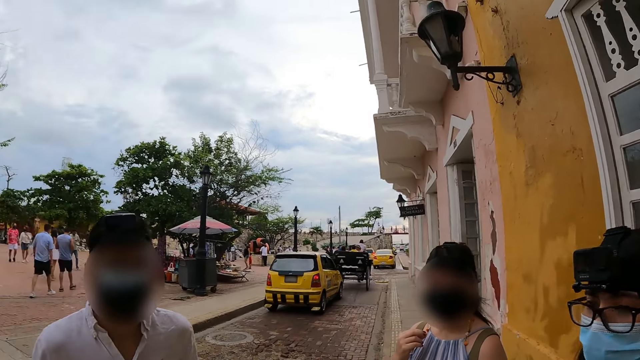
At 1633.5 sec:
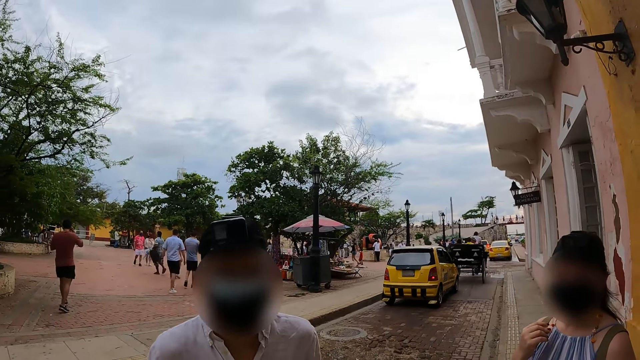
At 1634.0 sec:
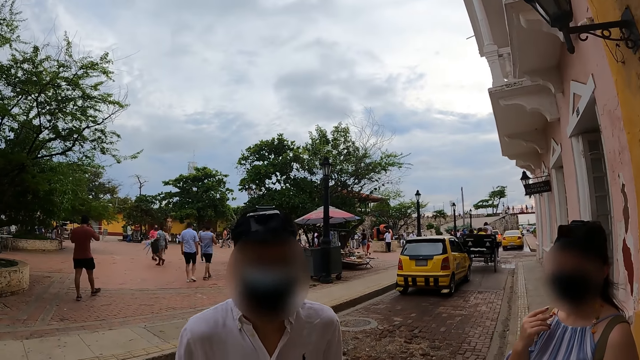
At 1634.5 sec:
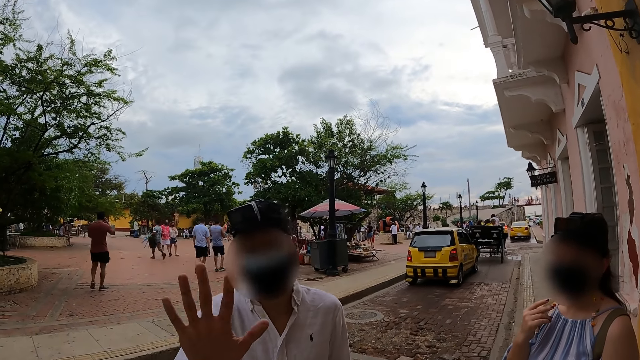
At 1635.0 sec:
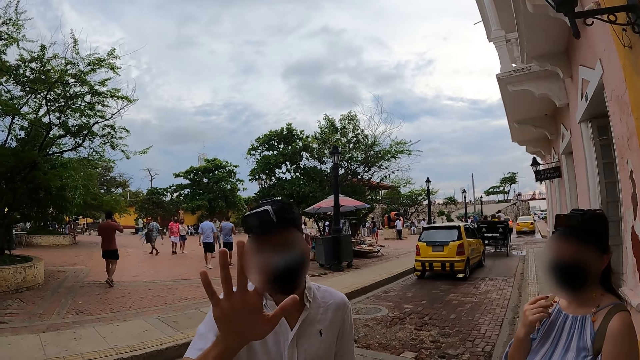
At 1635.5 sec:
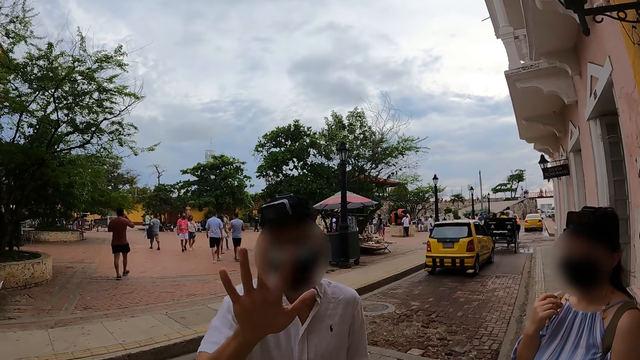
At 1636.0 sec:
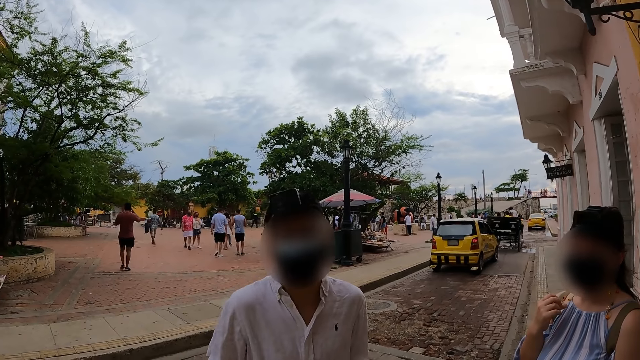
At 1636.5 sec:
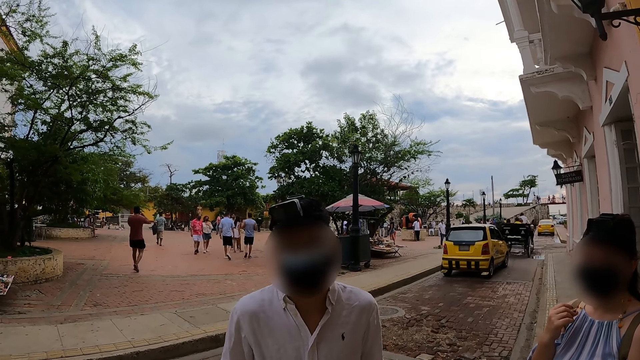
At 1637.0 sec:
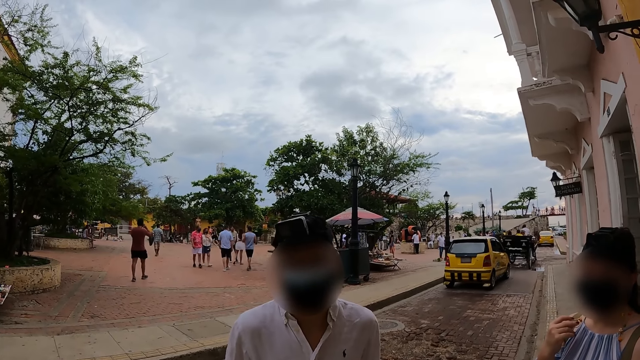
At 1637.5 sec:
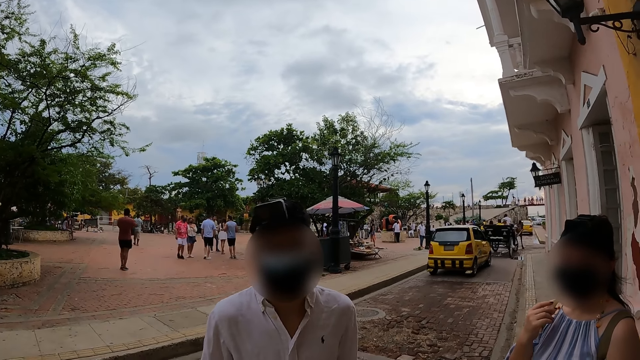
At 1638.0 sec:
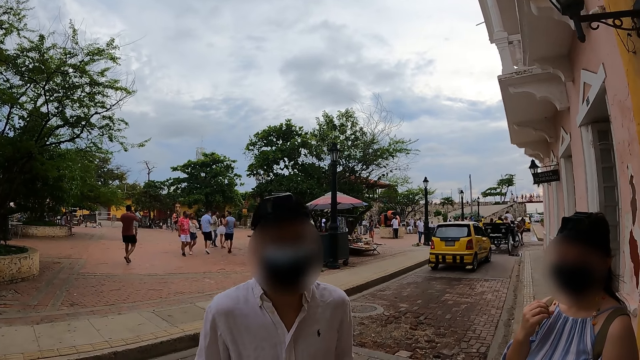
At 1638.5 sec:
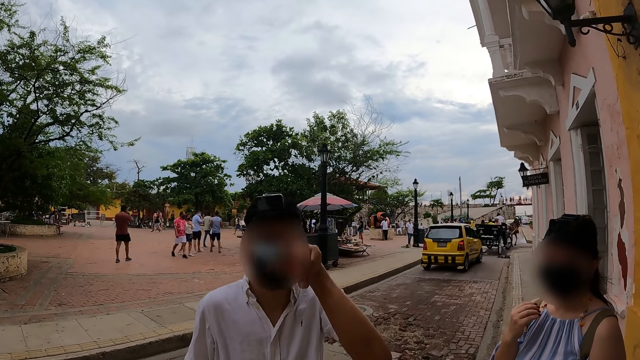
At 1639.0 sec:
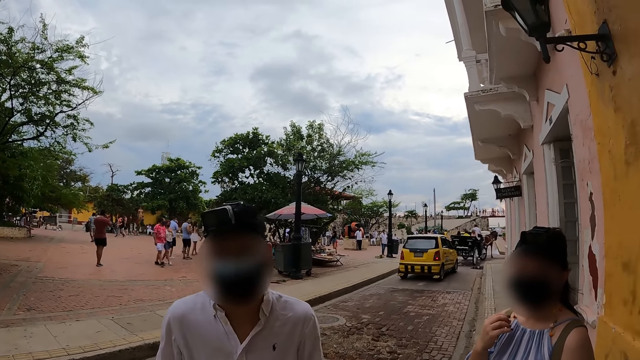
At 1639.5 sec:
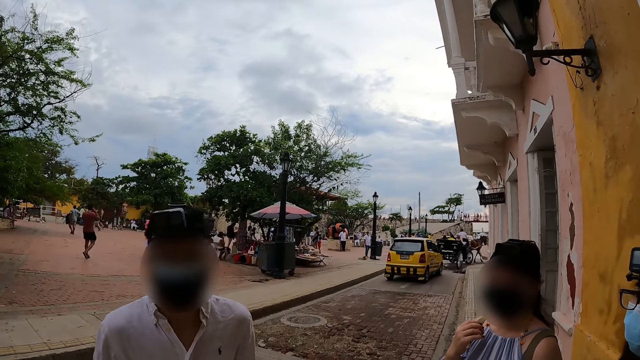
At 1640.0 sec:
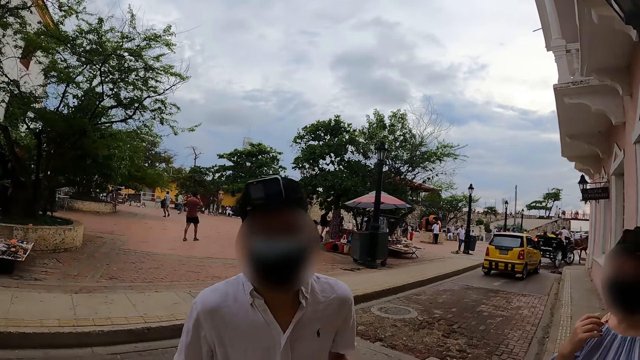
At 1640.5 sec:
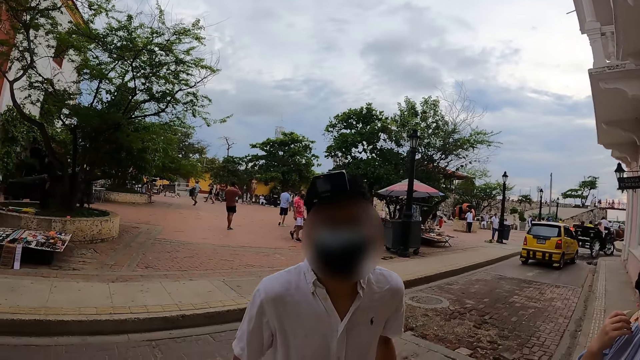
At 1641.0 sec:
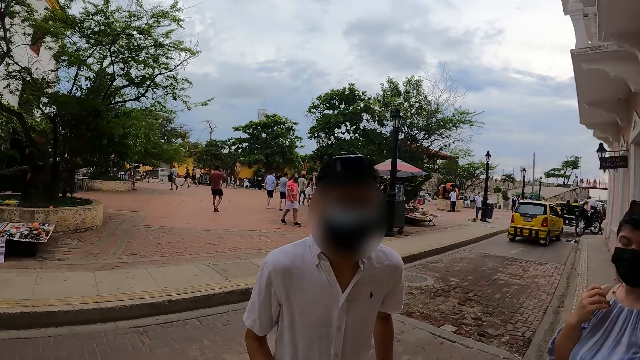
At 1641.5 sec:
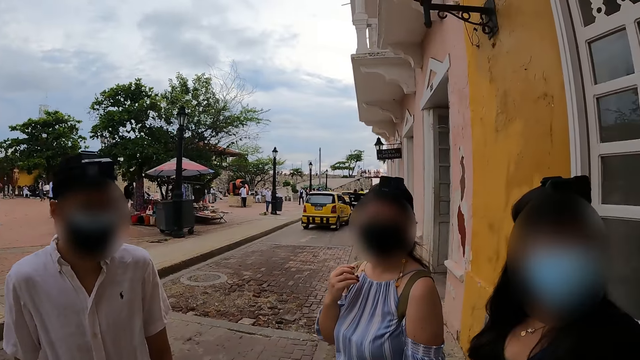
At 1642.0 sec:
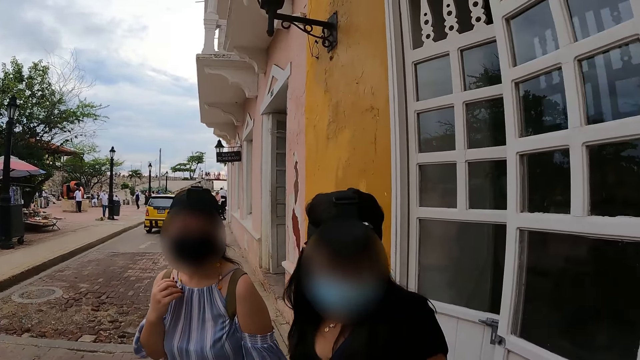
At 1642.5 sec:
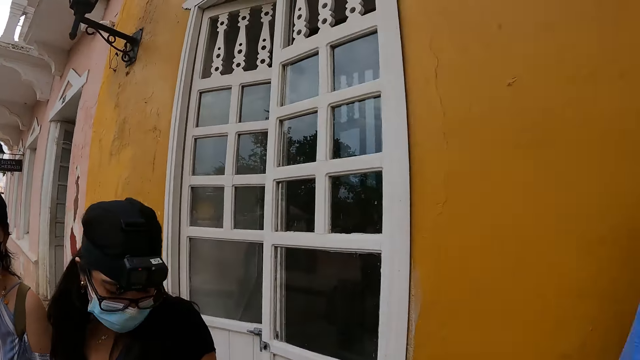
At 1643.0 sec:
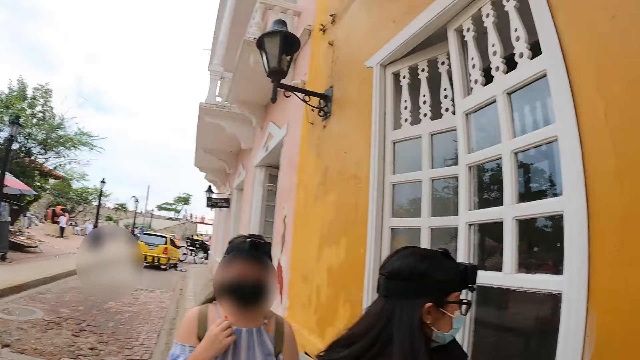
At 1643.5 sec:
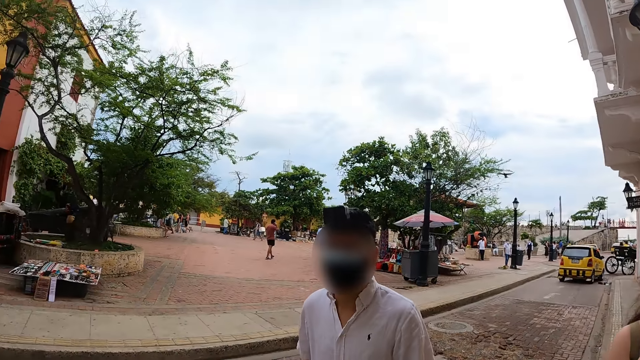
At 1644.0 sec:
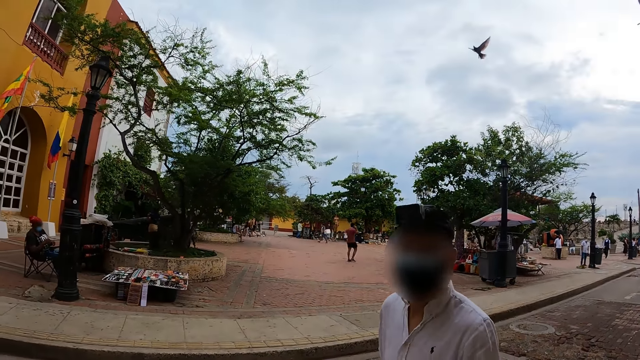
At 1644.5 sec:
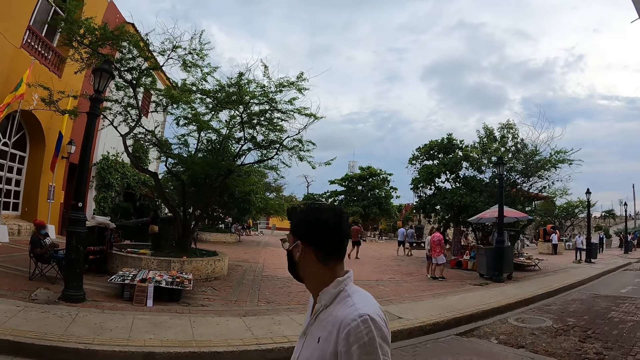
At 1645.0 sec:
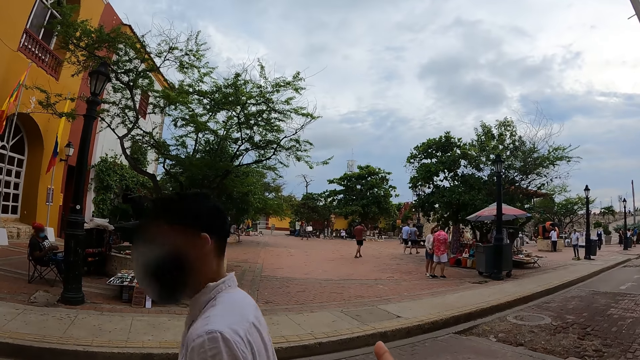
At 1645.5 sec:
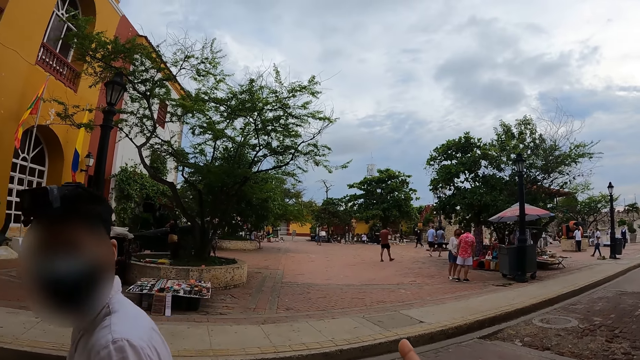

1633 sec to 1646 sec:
The camera wearer looks at a woman and someone else. A man converses with the camera wearer. Another person raises his hand. The camera wearer looks around.

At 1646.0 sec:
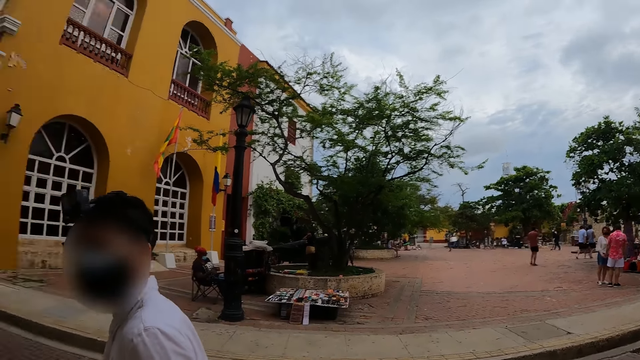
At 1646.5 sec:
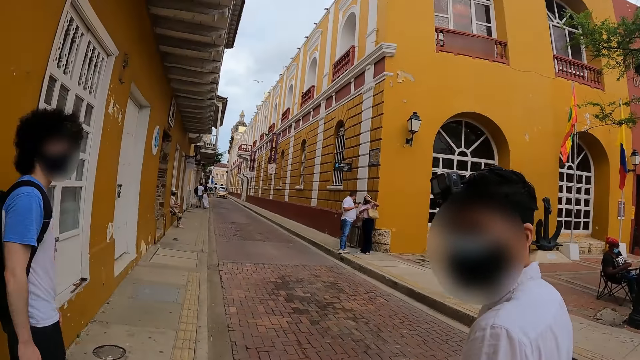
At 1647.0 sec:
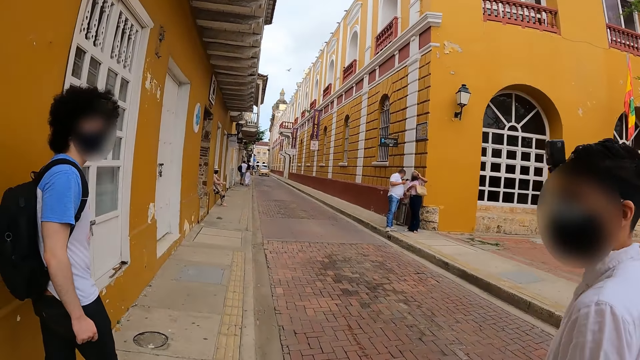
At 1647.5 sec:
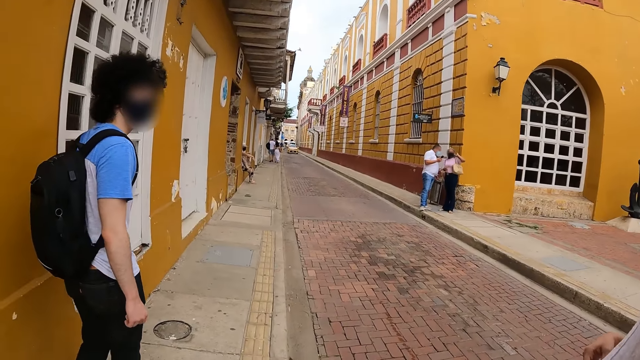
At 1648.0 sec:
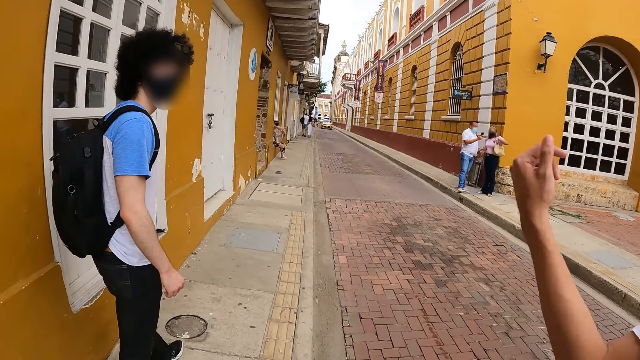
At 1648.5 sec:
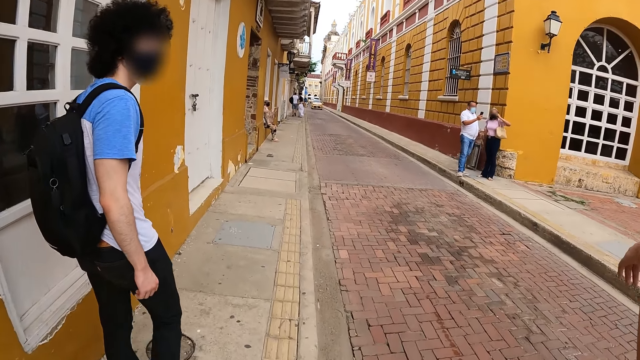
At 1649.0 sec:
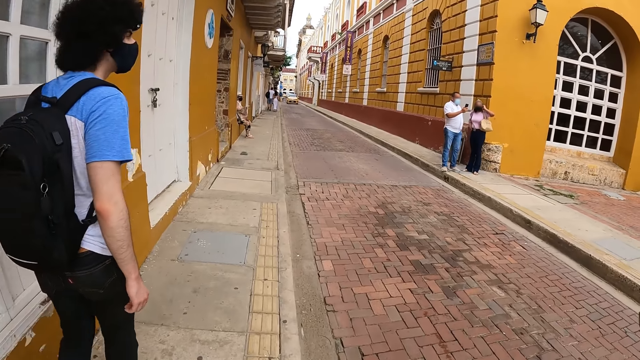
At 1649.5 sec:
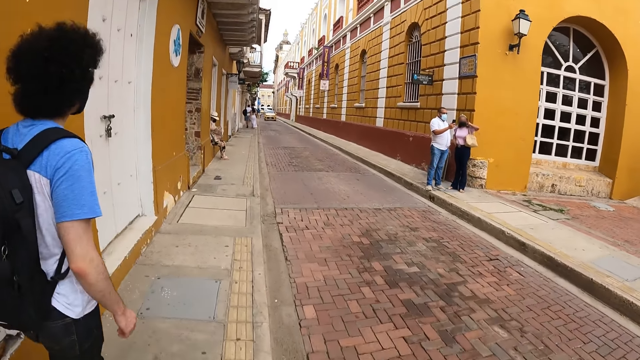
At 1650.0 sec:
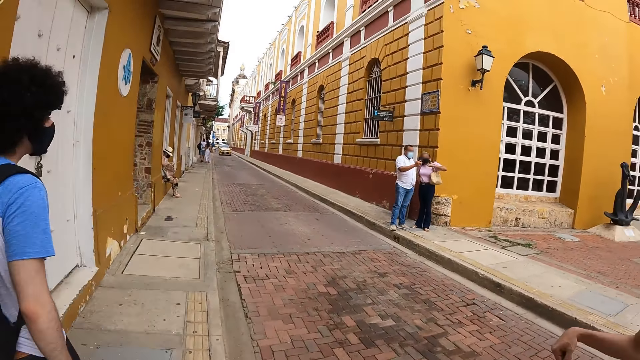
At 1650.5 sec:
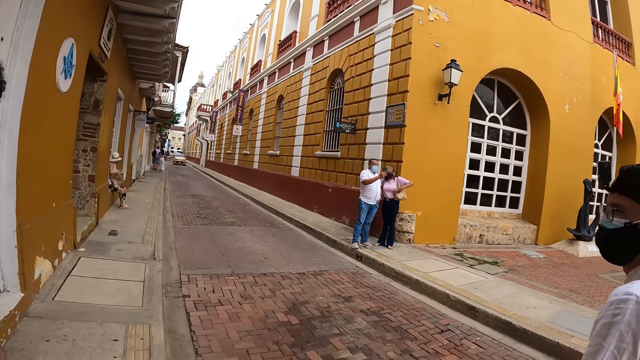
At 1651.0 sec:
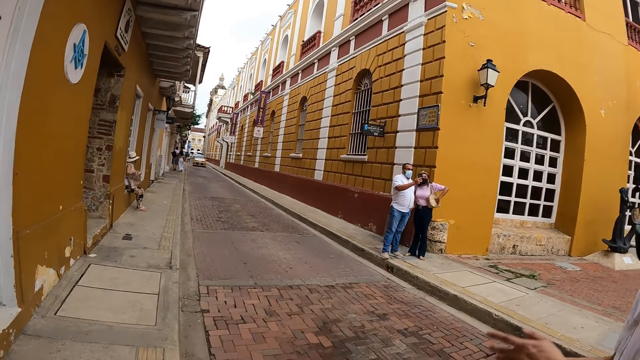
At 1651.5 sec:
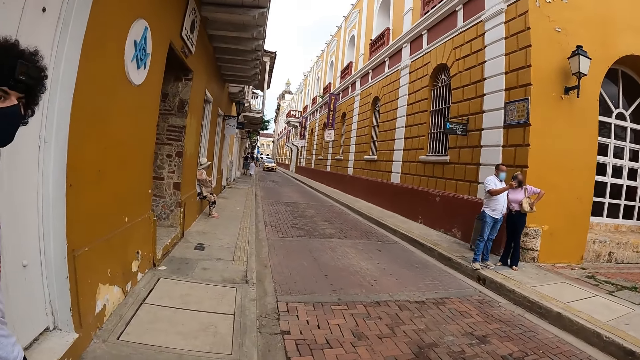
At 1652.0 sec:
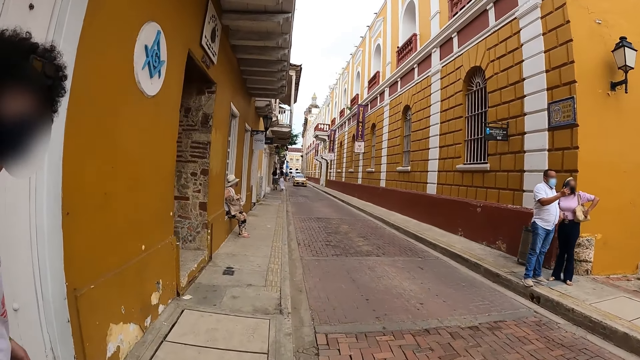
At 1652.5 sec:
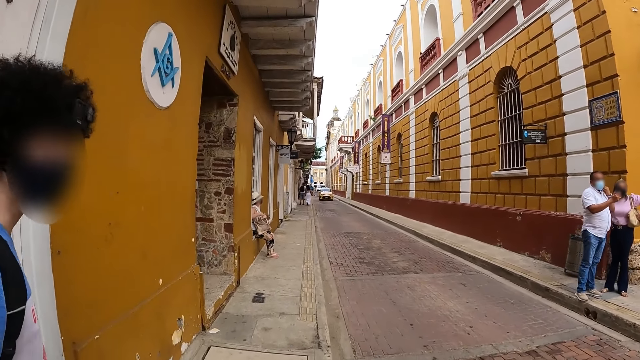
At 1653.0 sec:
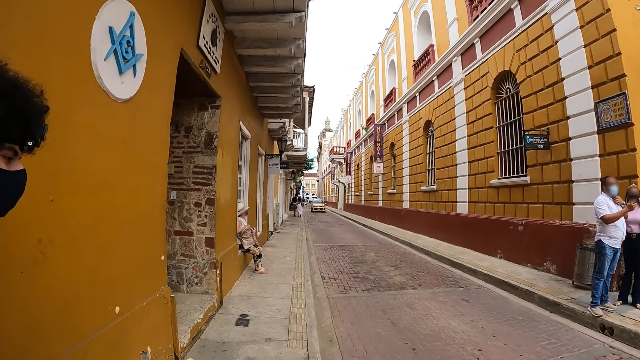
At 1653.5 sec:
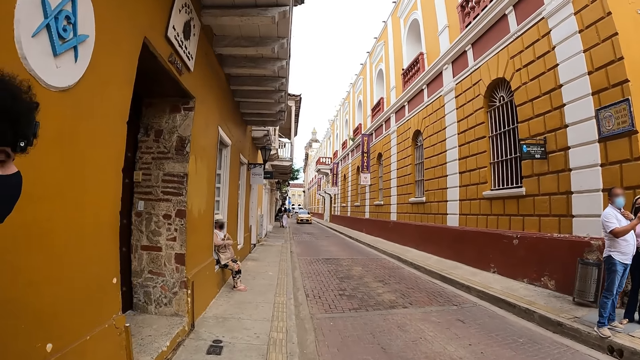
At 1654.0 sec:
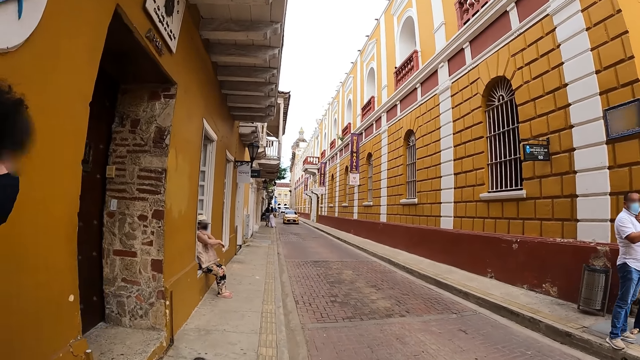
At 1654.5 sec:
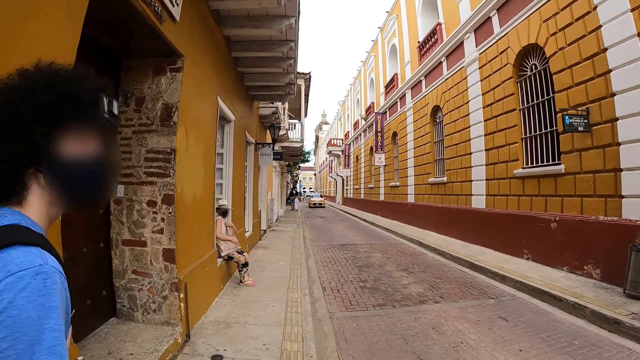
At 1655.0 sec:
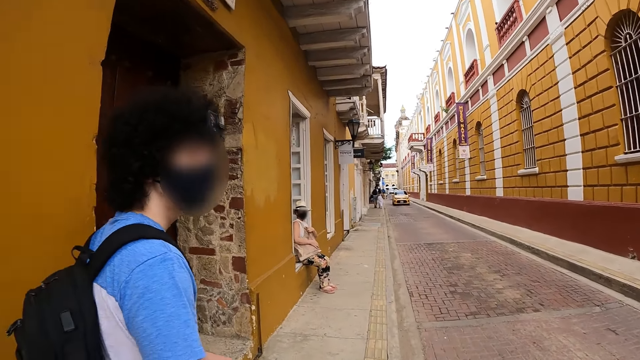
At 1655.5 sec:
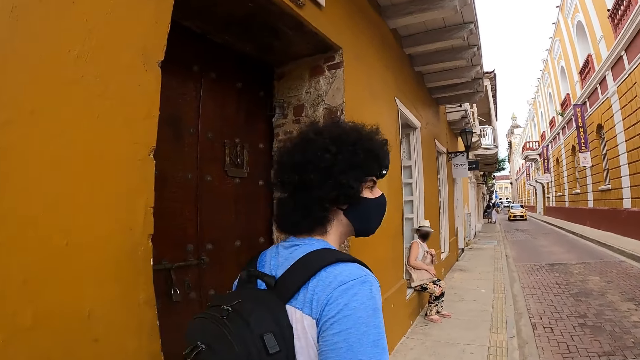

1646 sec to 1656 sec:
The camera wearer walks around.
